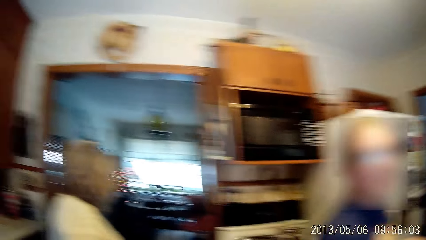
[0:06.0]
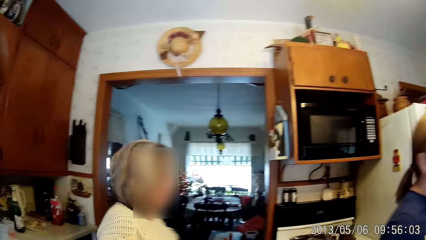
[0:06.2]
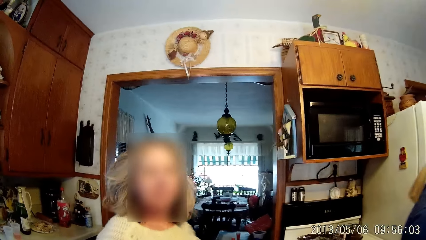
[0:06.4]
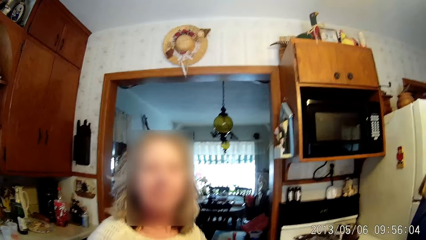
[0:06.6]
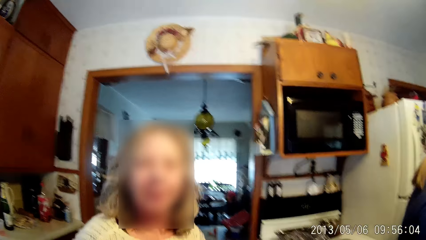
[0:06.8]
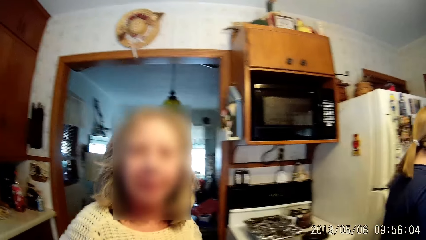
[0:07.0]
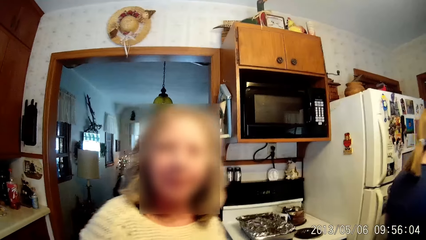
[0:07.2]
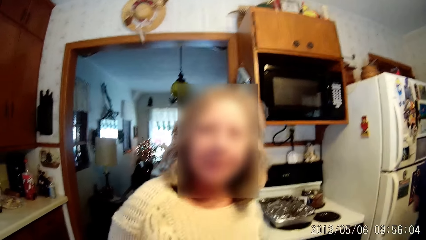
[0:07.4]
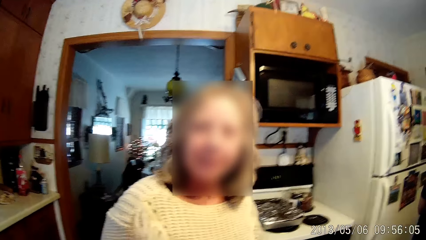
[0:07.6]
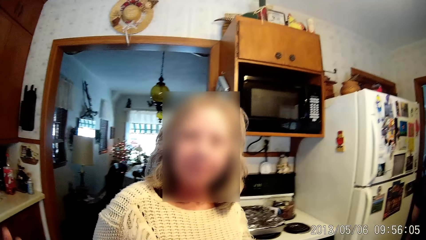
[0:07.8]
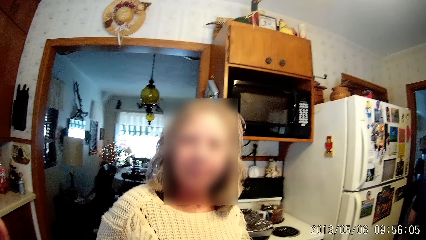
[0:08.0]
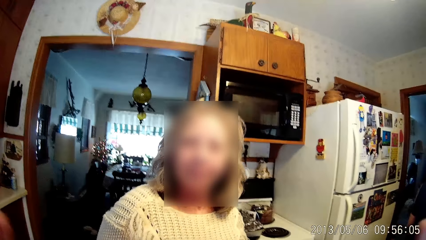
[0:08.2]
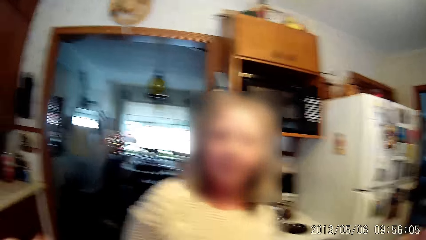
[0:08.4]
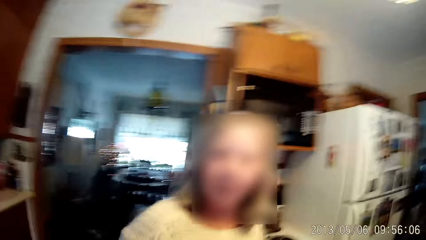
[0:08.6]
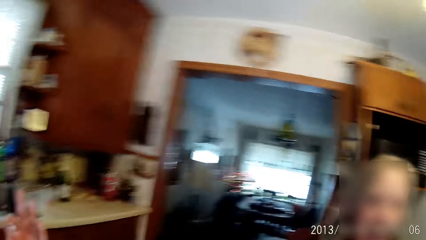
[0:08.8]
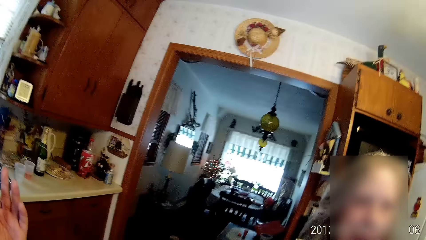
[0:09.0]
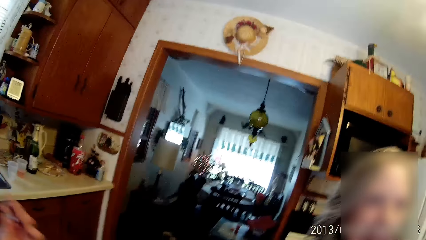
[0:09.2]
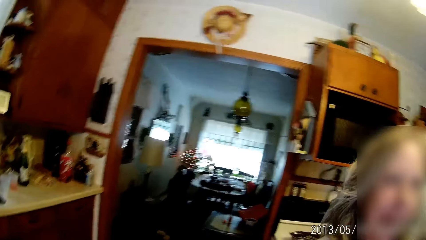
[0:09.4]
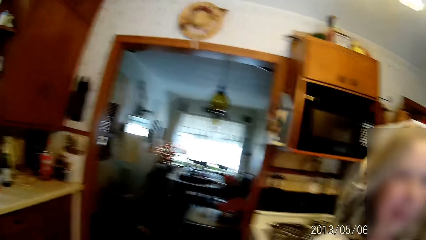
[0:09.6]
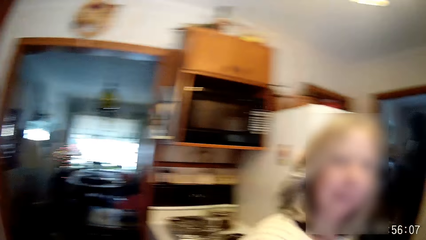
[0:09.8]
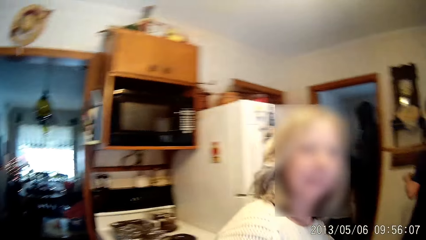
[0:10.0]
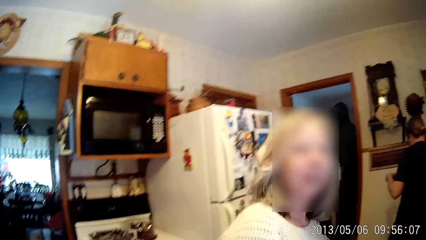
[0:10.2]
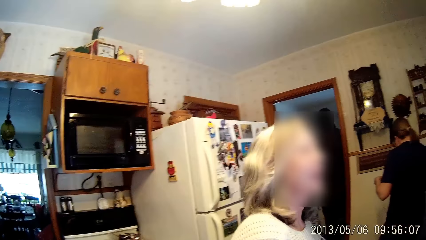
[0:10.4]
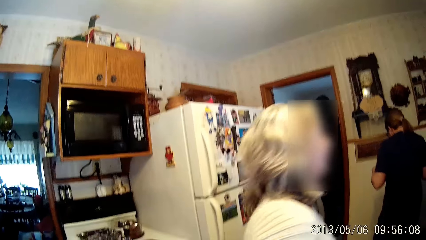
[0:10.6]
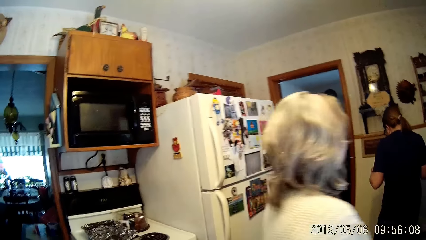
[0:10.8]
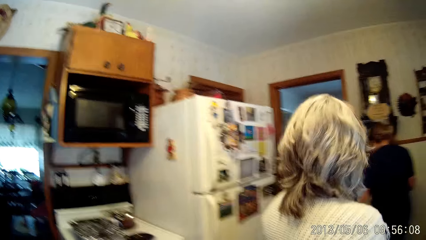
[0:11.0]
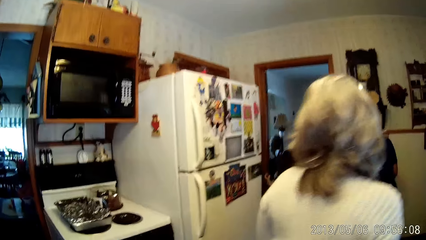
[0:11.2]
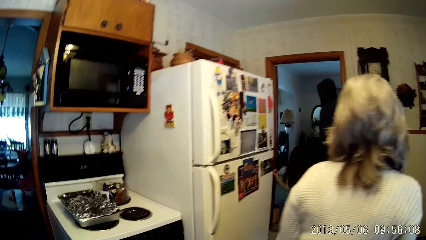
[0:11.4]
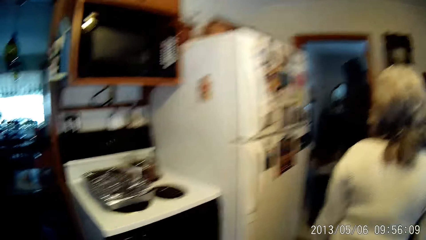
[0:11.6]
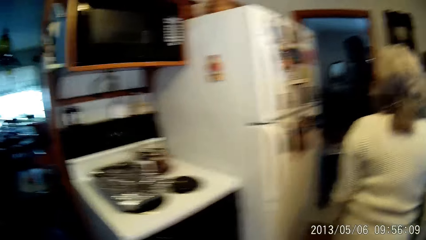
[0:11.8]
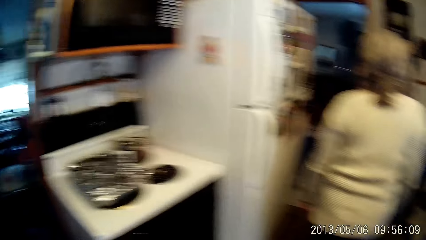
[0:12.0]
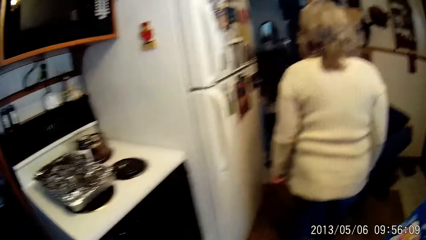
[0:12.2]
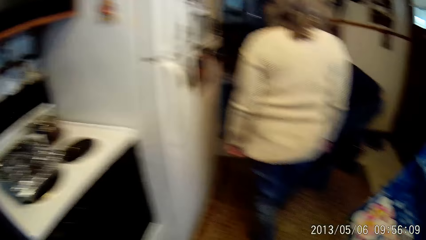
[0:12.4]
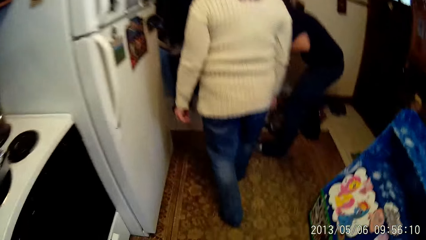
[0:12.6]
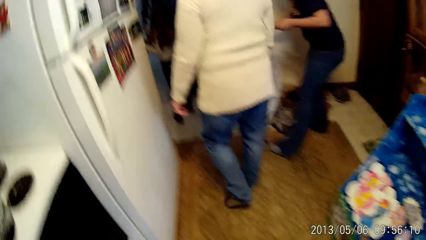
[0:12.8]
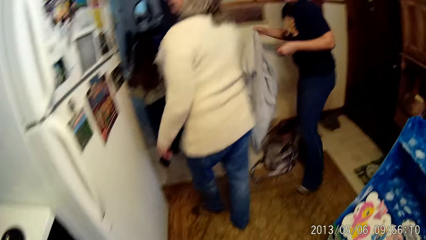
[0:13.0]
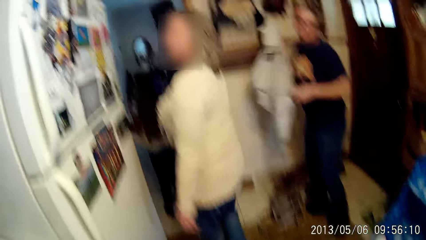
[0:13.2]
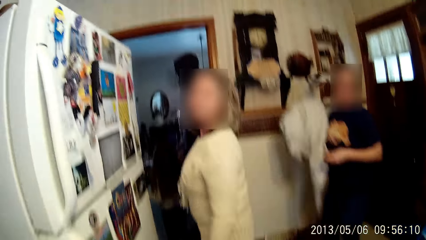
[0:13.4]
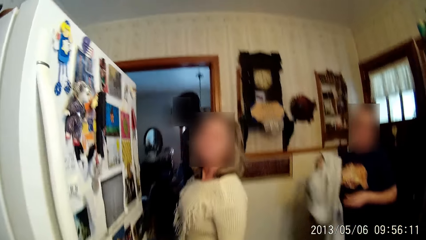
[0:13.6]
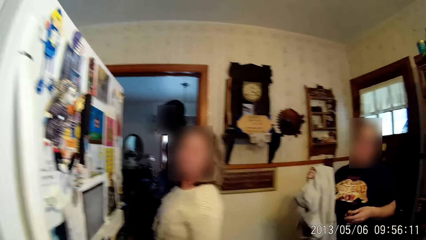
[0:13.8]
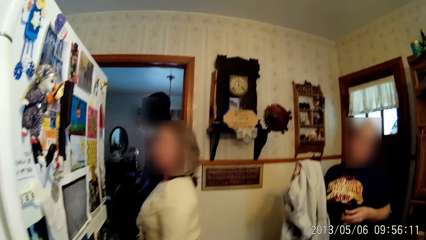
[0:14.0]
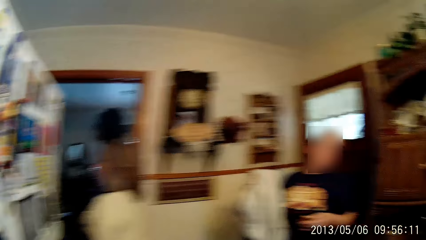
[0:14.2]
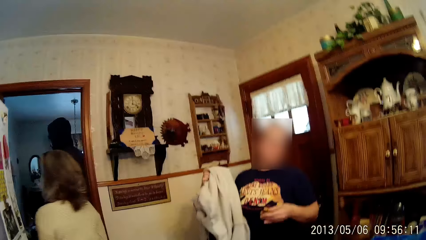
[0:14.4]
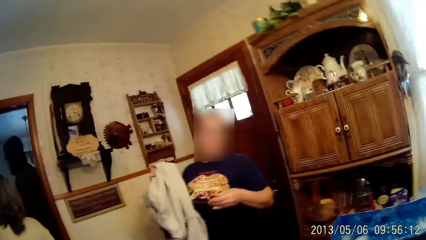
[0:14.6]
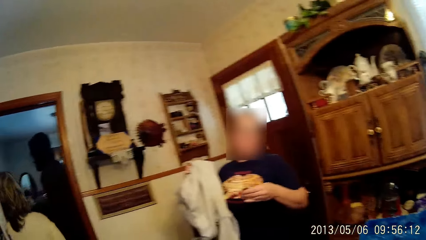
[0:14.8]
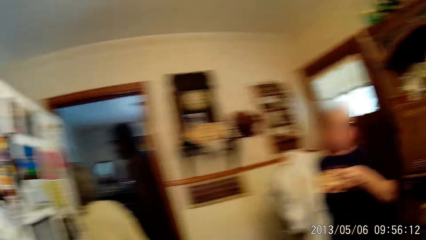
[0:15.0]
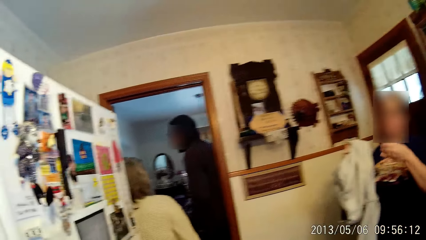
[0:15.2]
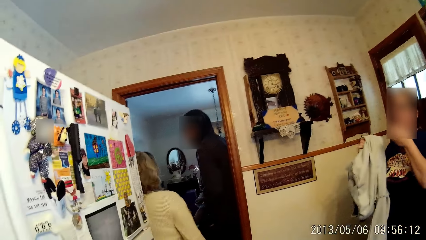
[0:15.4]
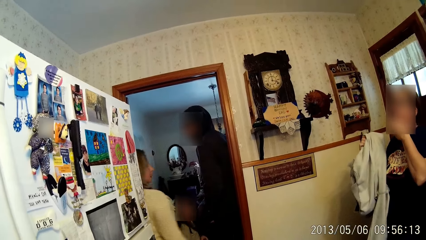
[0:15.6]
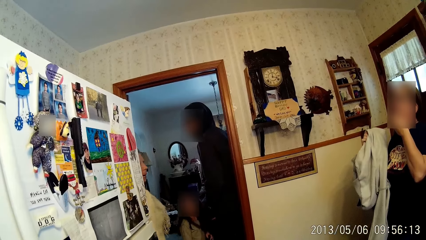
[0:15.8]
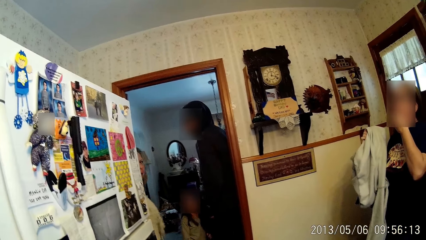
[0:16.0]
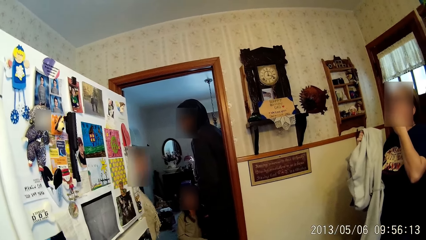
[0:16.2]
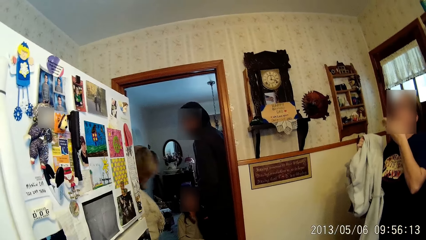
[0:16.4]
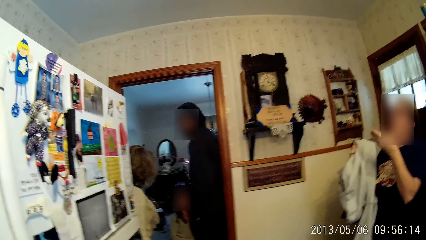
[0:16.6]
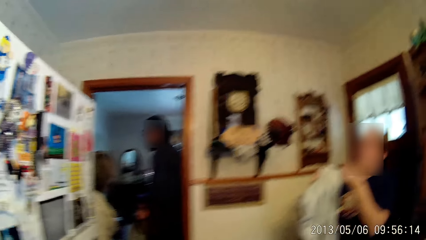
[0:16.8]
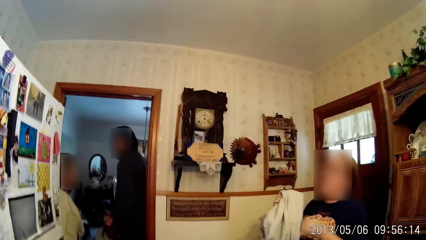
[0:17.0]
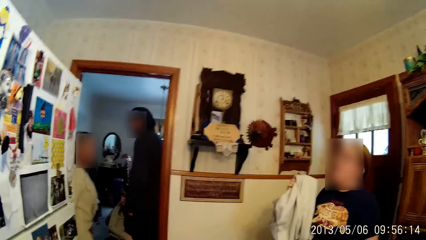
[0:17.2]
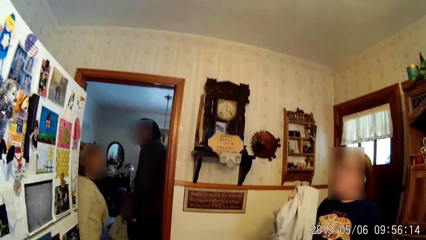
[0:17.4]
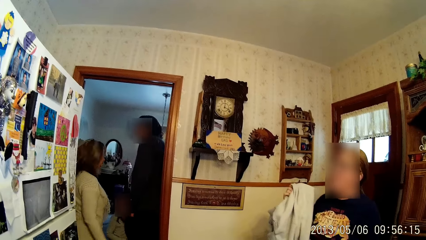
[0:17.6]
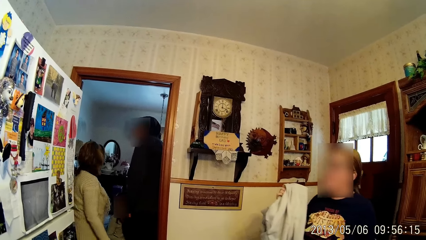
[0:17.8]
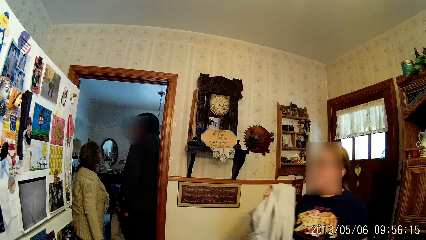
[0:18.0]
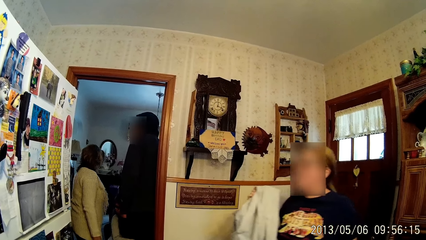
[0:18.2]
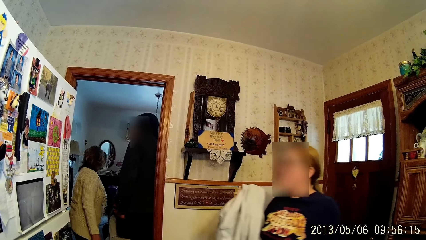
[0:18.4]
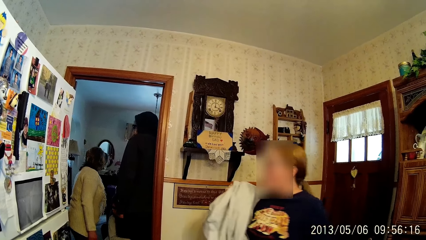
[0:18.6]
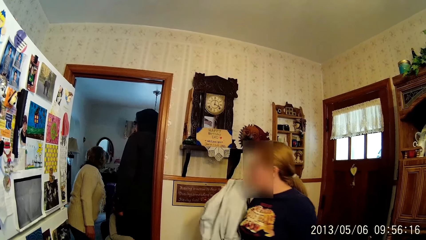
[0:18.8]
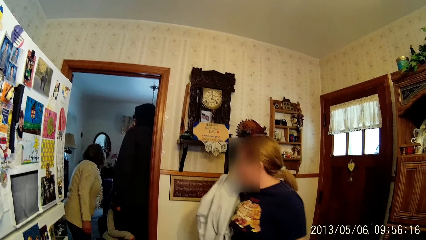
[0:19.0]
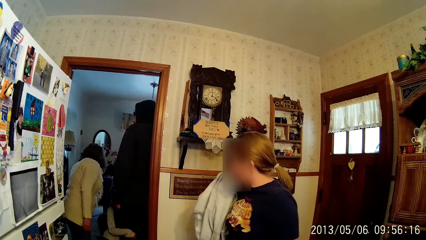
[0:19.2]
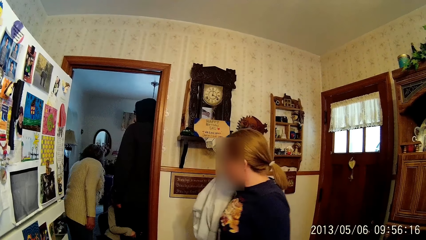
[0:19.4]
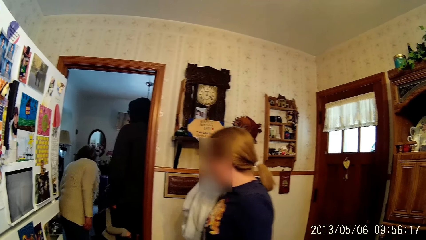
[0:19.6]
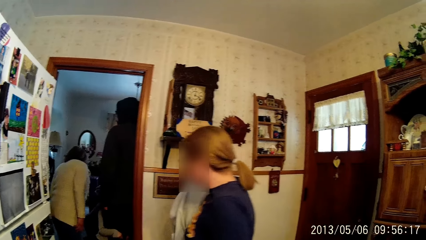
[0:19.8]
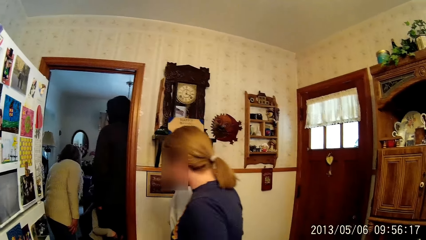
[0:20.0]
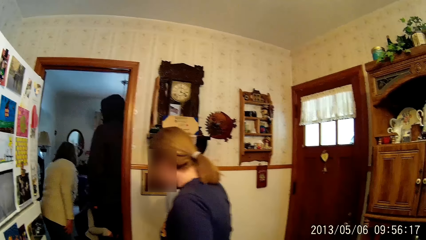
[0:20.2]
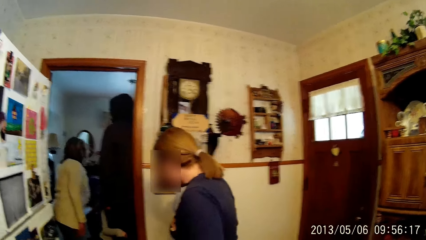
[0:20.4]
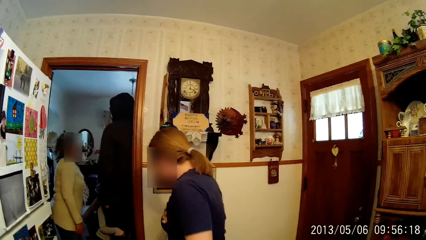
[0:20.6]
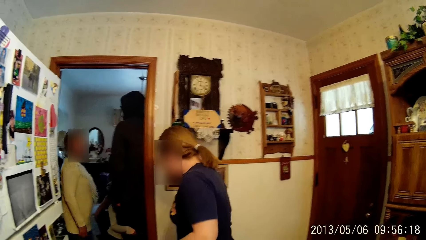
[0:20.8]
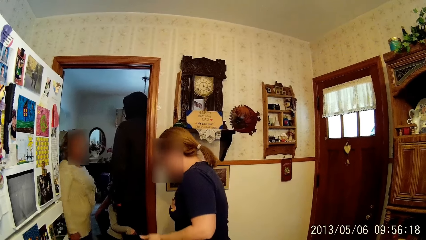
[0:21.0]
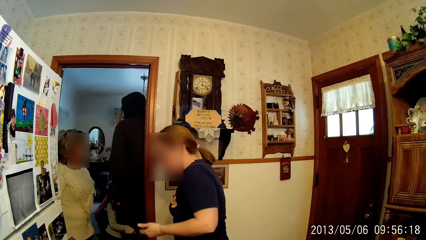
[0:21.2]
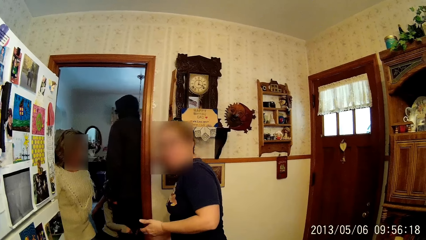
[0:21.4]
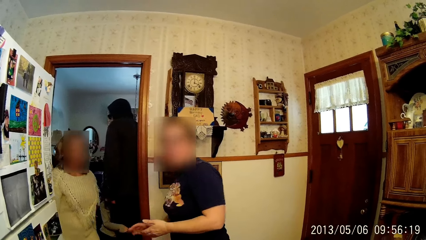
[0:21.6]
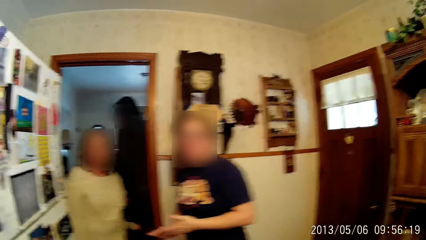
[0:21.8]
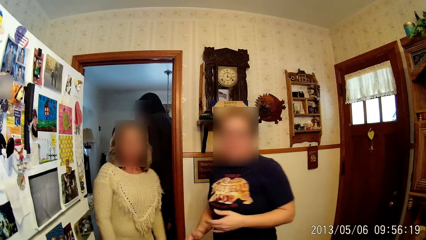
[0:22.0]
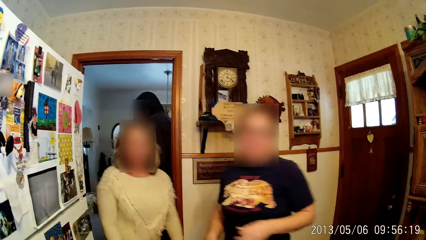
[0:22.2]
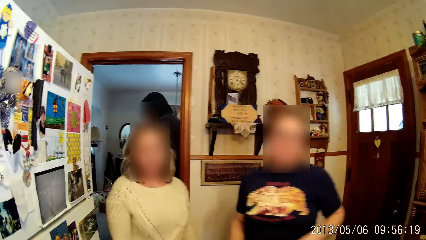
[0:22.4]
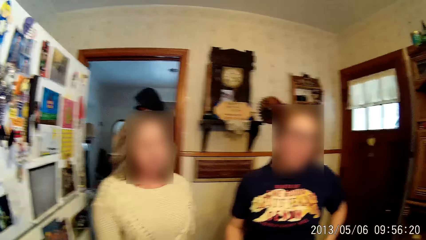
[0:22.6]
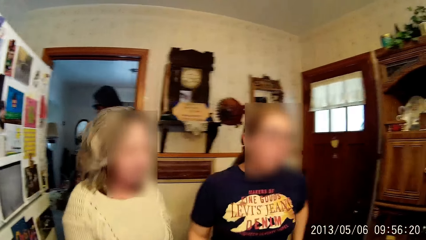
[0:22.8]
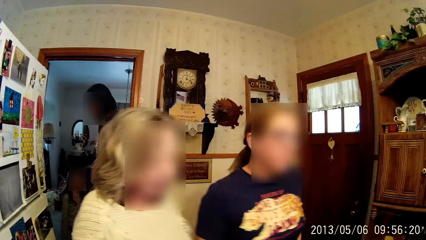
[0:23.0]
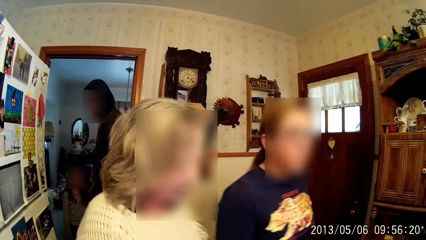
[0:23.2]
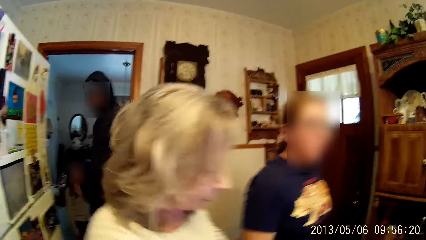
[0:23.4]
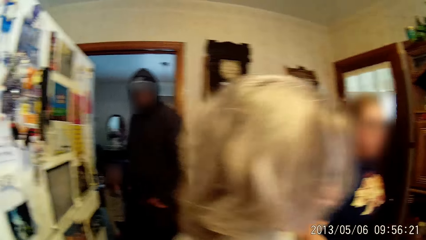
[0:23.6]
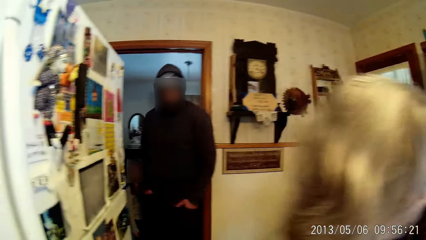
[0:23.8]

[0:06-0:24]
The camera wearer looks around while talking to someone. She gestures with her left hand. She gestures with both hands. The woman moves to the living room from the kitchen. Another woman picks up a cloth from the floor with her right hand. The other woman eats a cookie in her left hand. A child hugs the legs of a man. The first woman looks around the living room. The other woman drops the cloth in her right hand to the floor. The first woman walks farther into the kitchen from the kitchen doorway. The other woman dusts her hands together.
